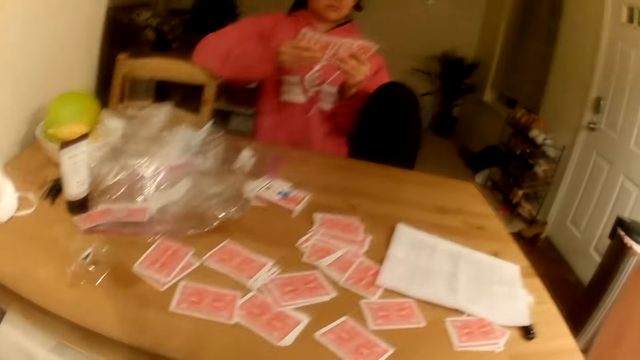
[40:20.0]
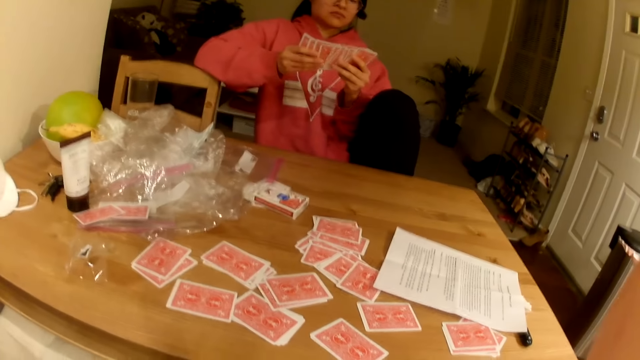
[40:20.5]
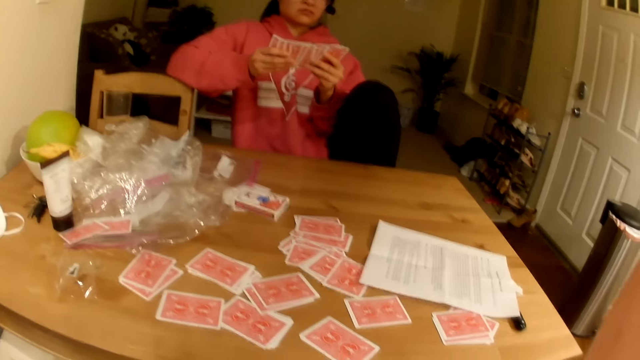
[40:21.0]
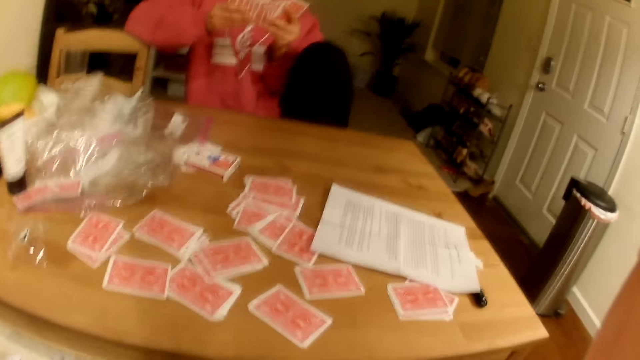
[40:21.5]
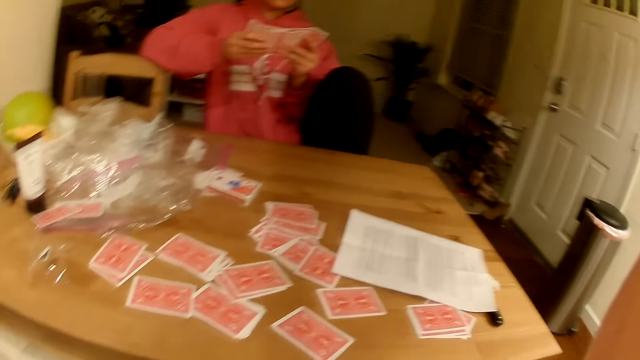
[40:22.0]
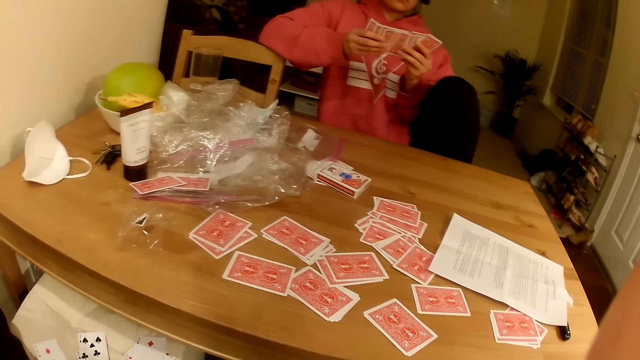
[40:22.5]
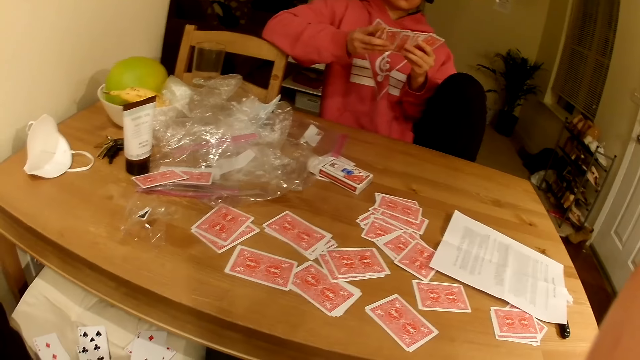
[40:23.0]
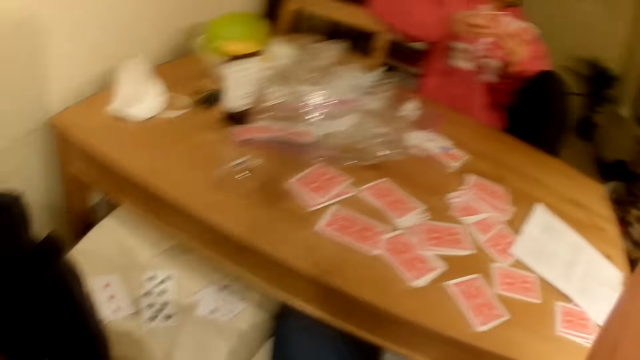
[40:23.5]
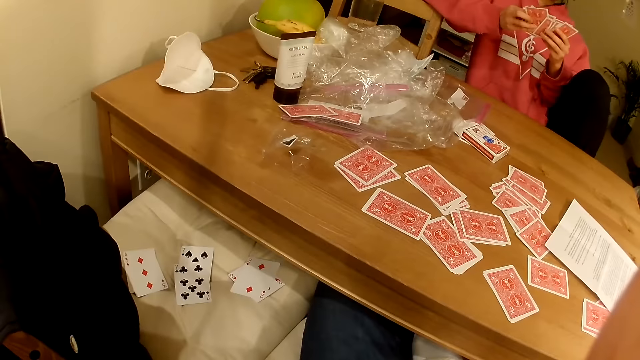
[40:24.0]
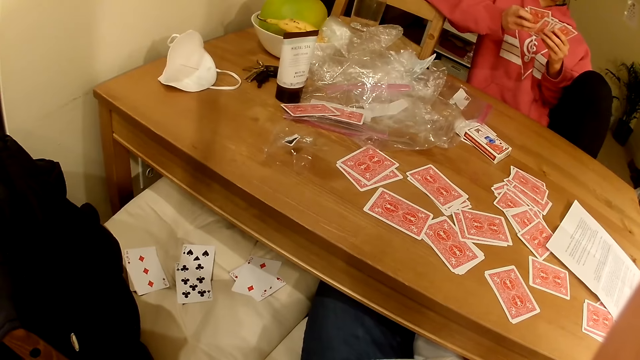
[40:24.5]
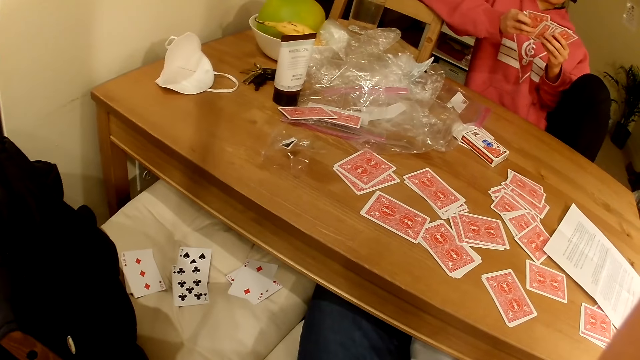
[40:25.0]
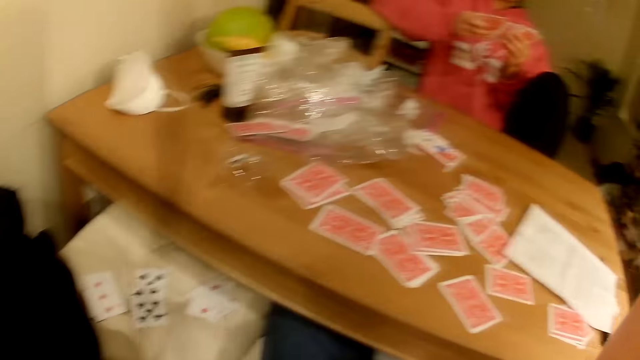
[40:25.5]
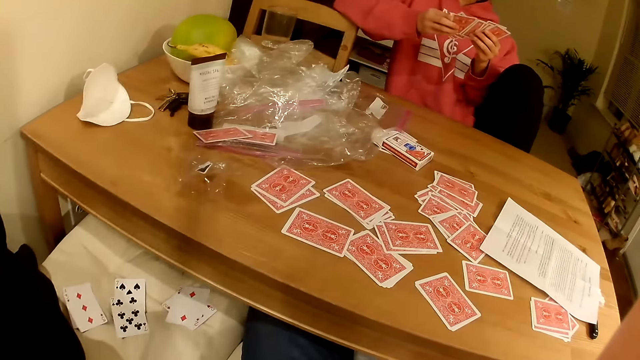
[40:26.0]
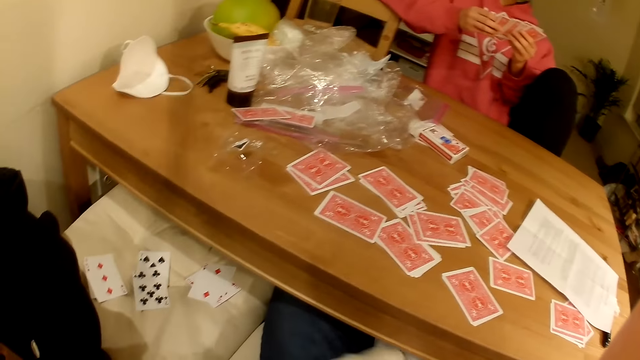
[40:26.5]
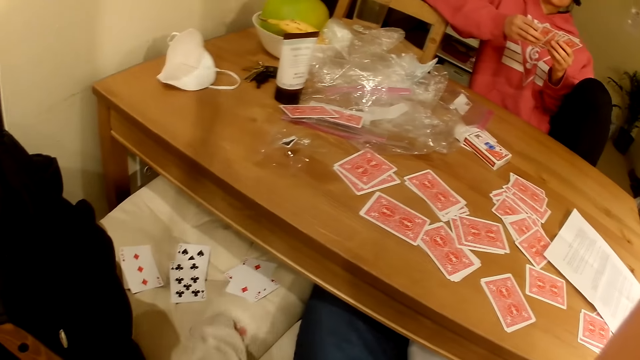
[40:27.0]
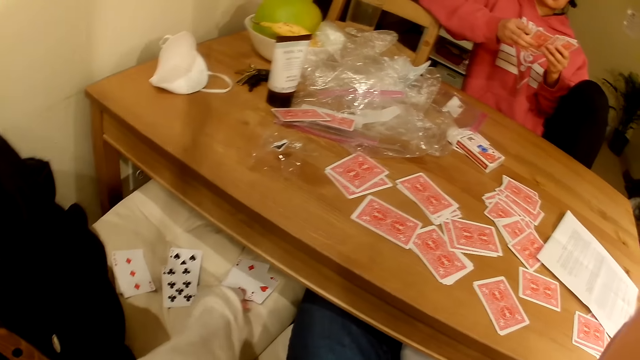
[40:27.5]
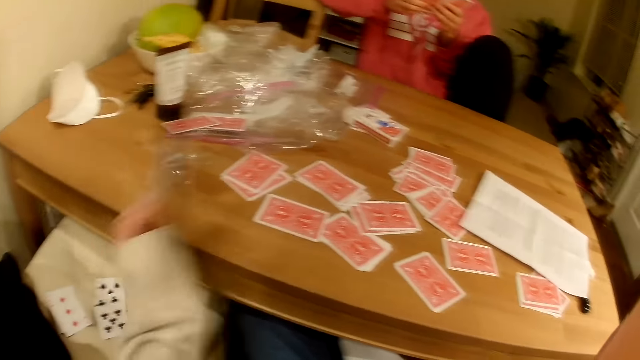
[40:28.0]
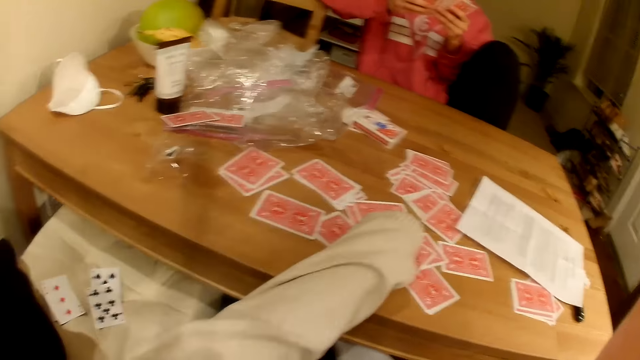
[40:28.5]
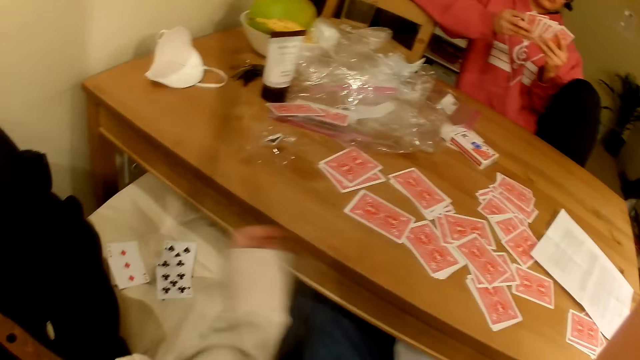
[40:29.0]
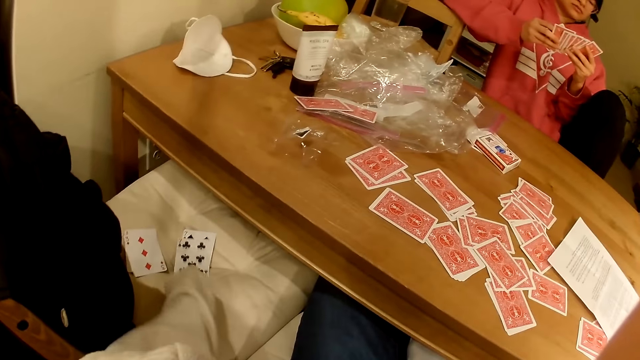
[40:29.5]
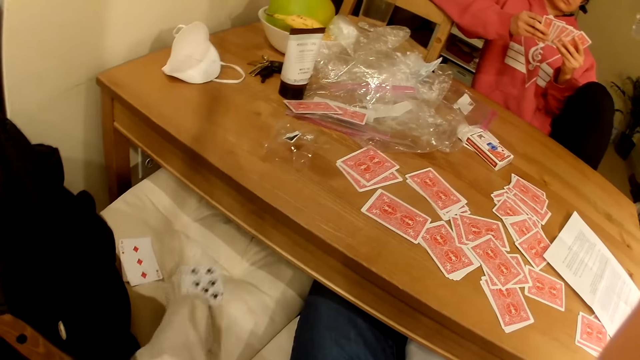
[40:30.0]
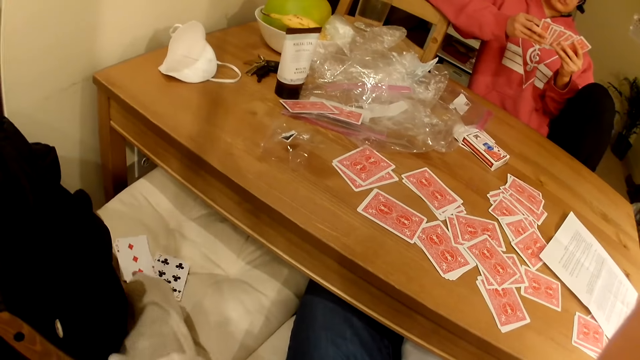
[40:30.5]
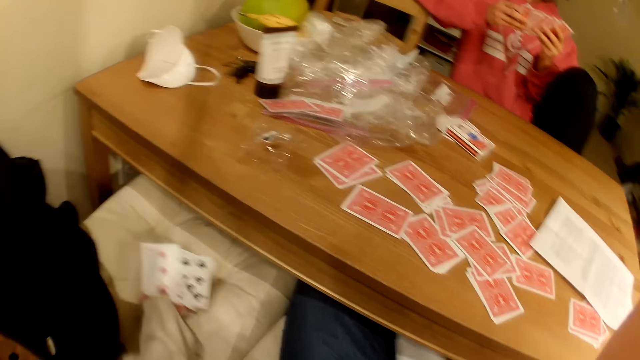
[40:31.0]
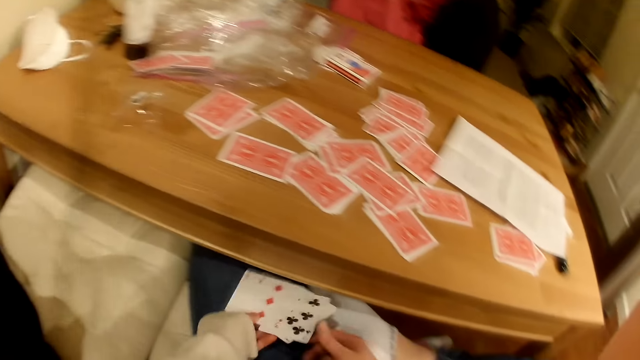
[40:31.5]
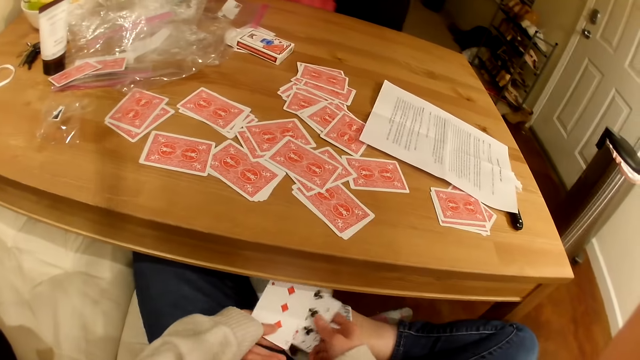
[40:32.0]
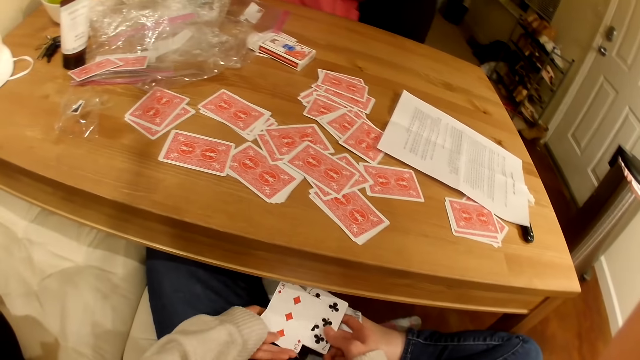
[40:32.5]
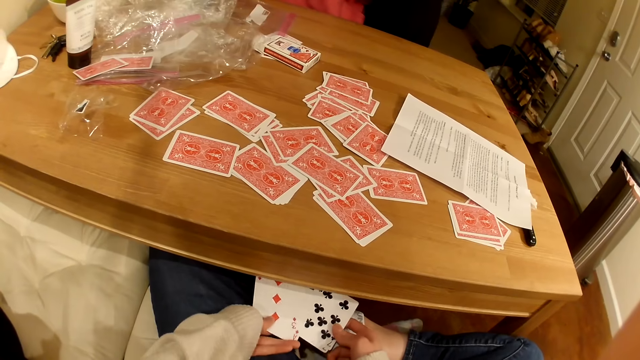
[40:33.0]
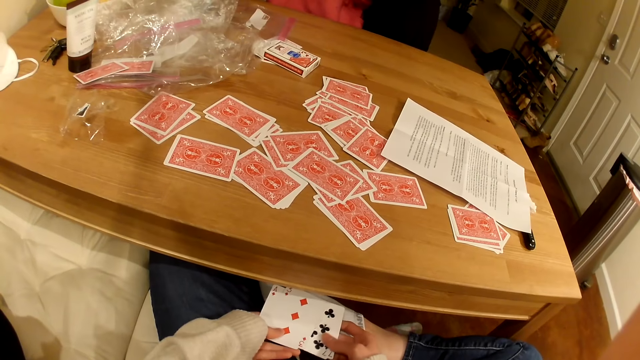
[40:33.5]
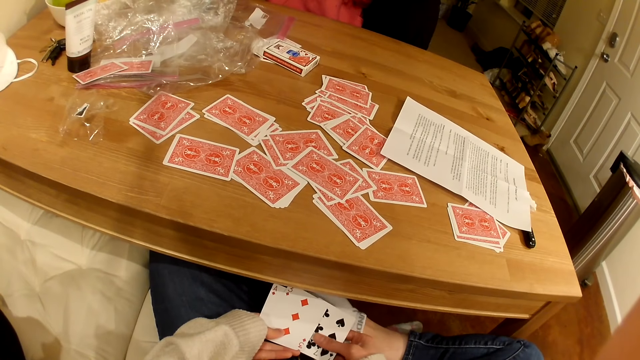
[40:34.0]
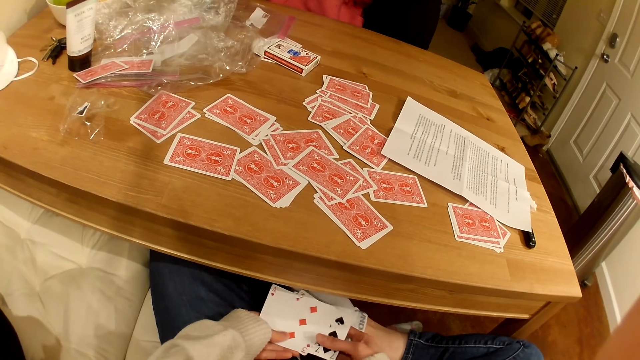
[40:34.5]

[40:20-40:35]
The camera wearer looks at a lady. They look down at the cards. They pick up playing cards from the seat. They place the playing cards on the table. They pick up the playing cards from the seat. They shuffle the playing cards.

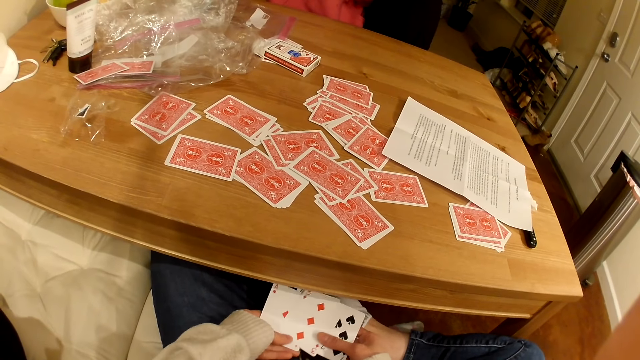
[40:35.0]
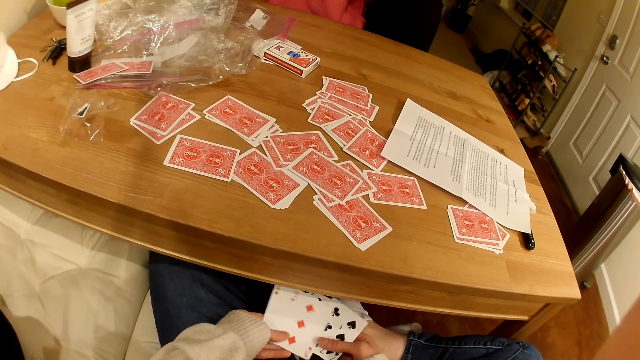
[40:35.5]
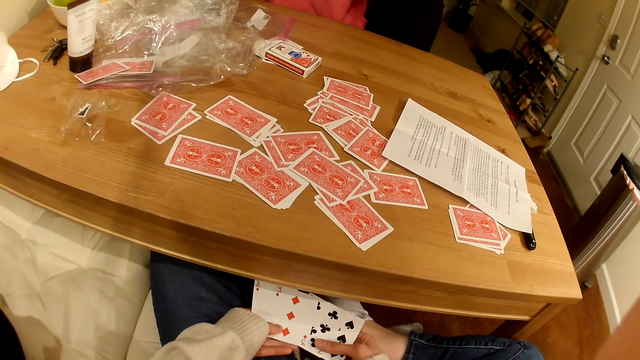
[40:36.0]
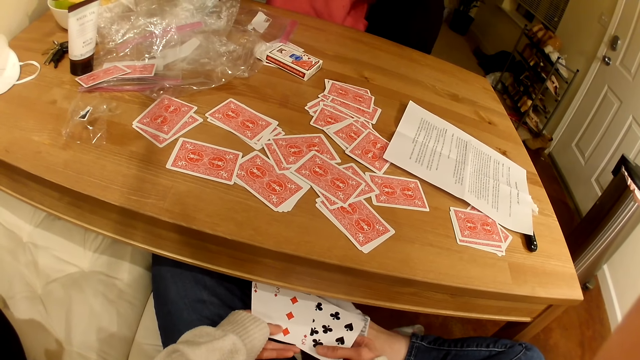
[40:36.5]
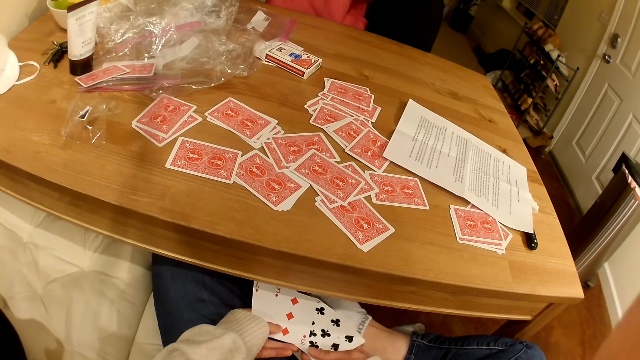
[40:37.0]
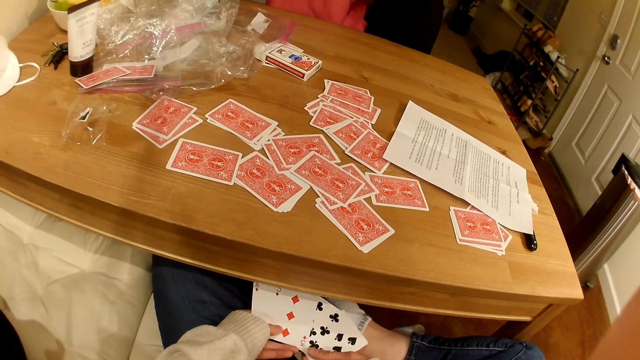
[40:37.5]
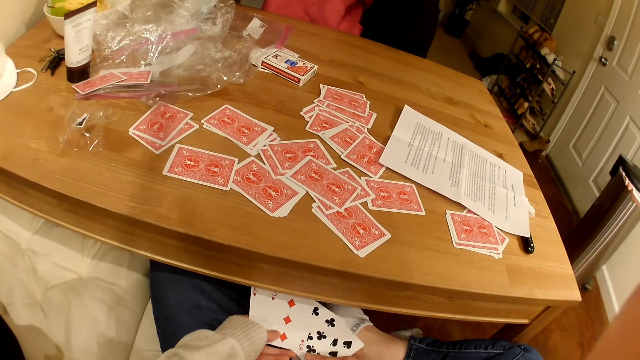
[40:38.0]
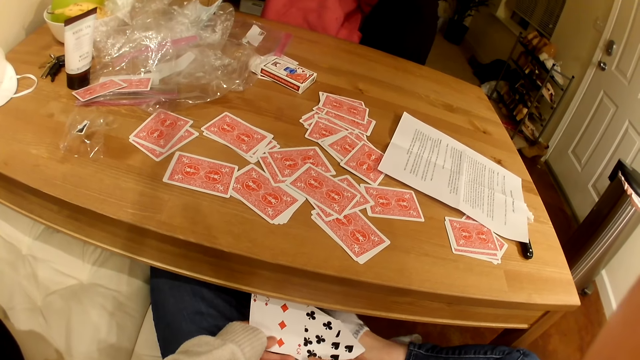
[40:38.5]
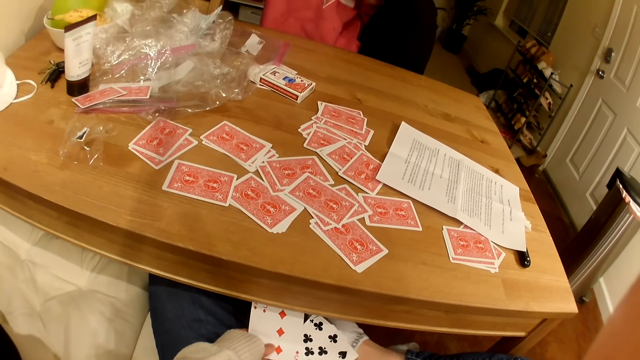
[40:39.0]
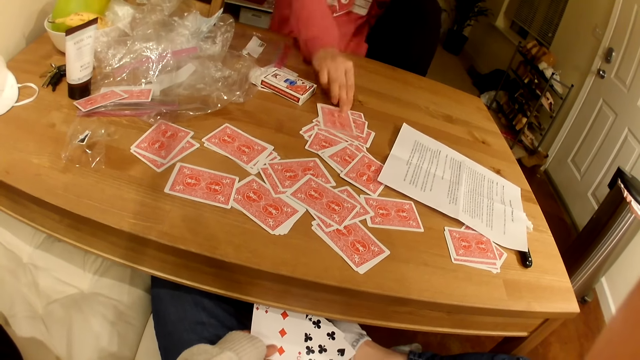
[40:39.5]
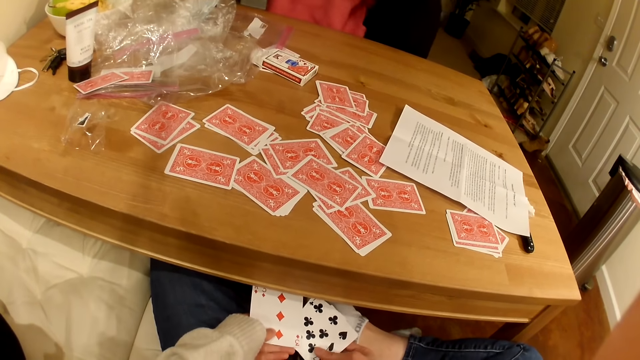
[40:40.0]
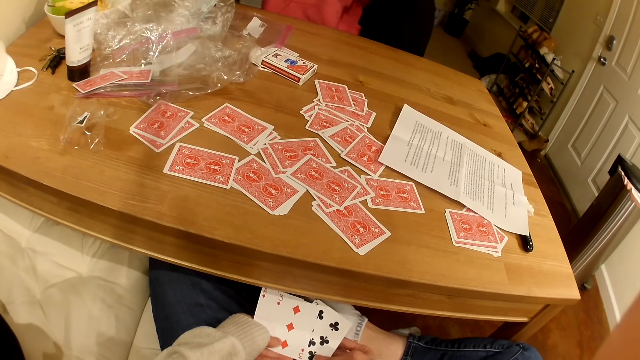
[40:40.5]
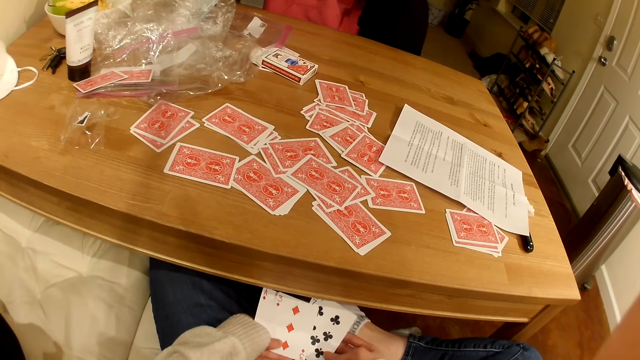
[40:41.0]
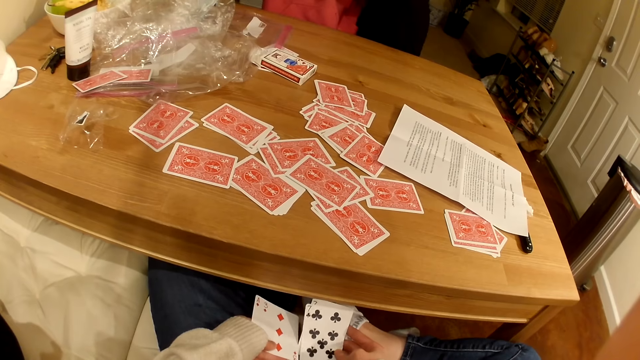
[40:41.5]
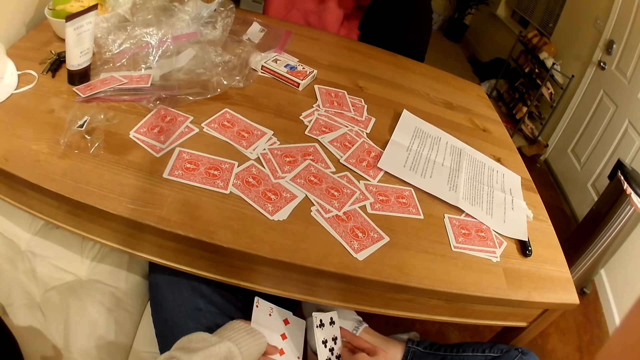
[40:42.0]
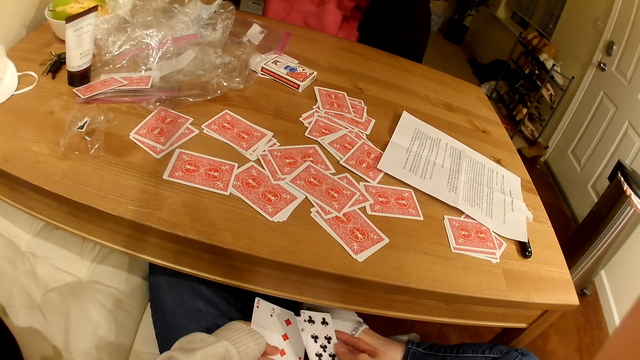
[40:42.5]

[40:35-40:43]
A person places playing cards on the table.
